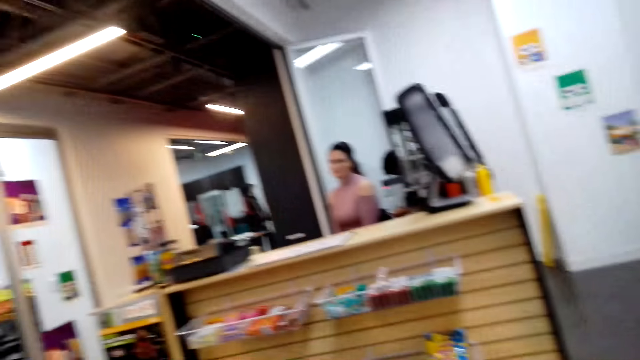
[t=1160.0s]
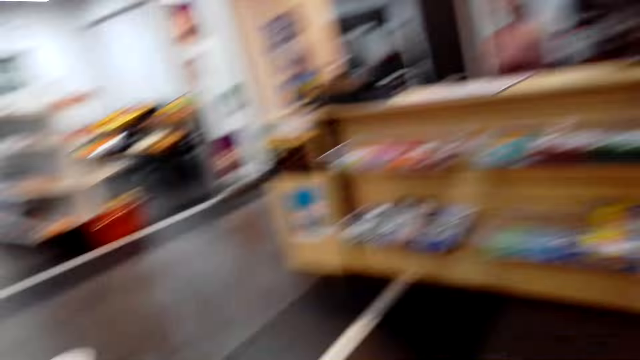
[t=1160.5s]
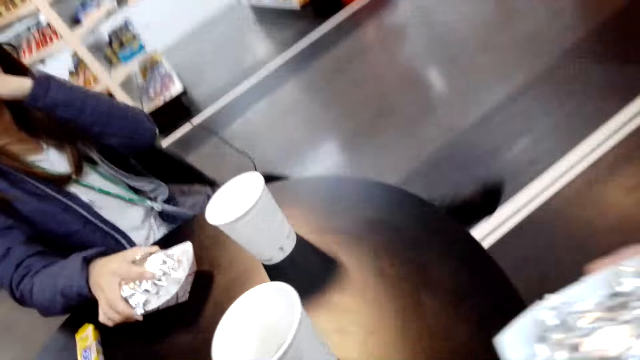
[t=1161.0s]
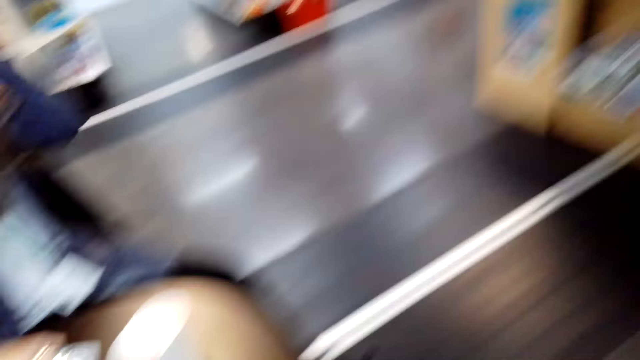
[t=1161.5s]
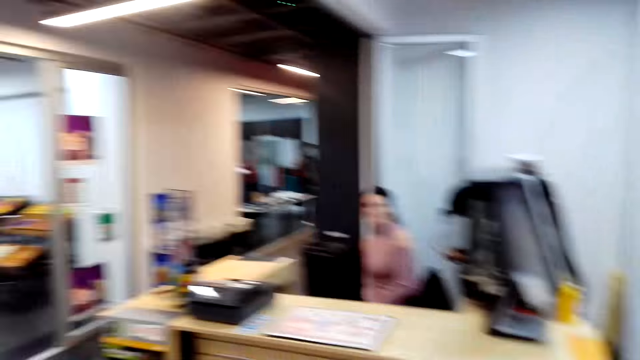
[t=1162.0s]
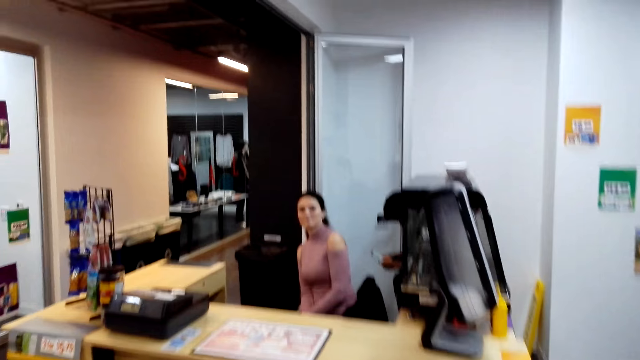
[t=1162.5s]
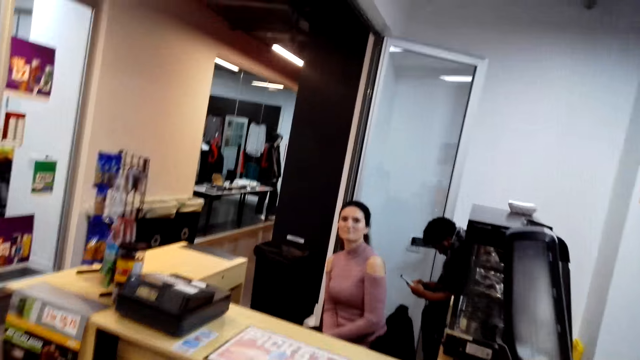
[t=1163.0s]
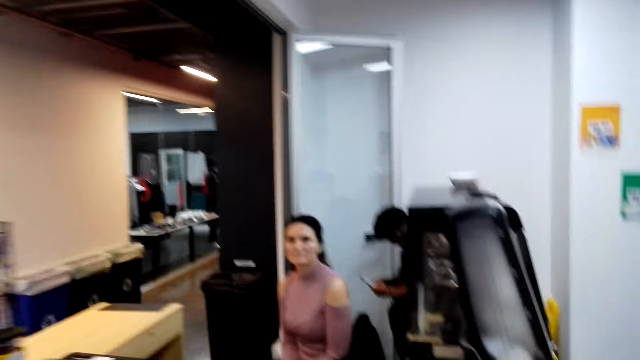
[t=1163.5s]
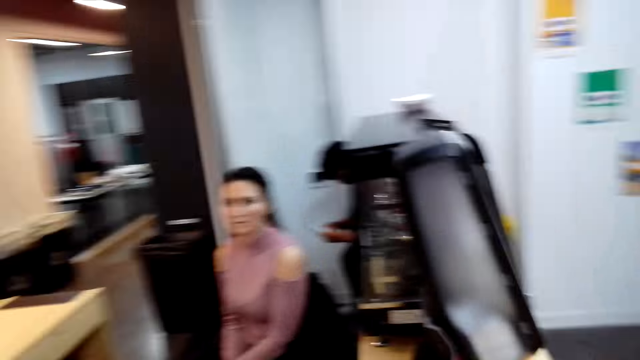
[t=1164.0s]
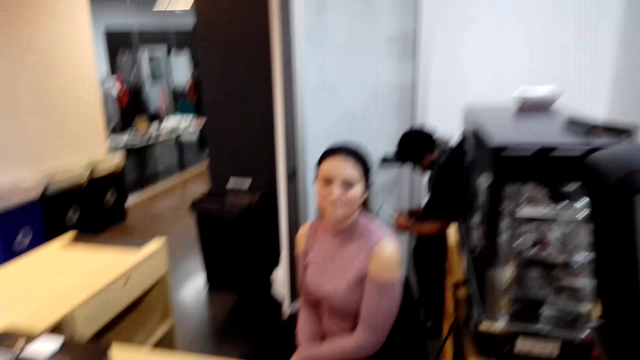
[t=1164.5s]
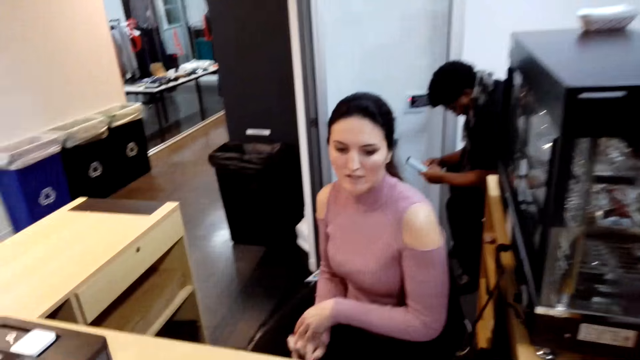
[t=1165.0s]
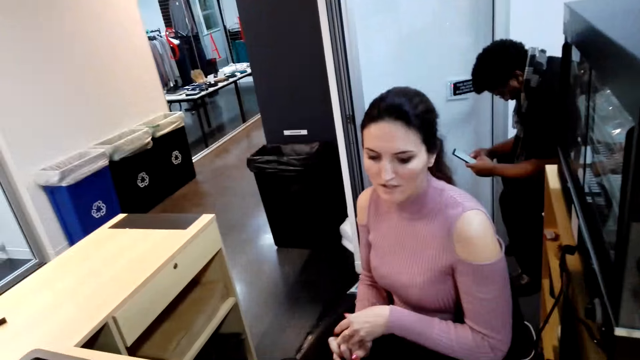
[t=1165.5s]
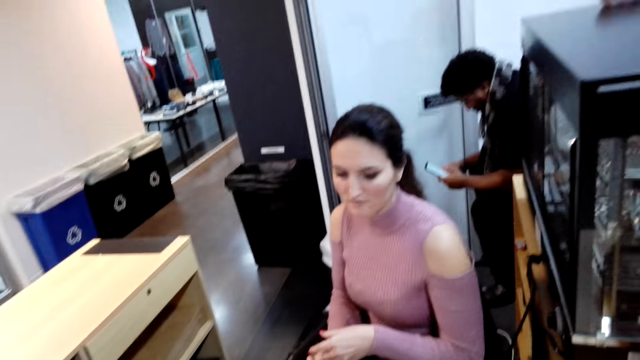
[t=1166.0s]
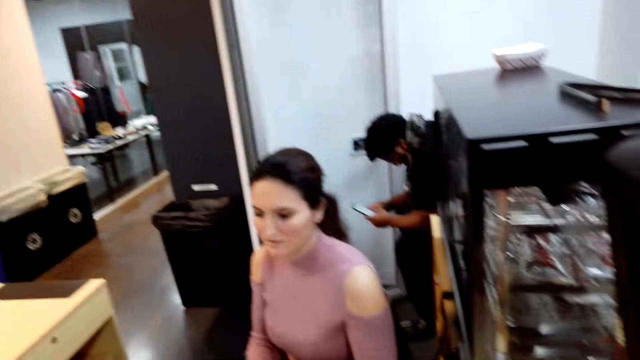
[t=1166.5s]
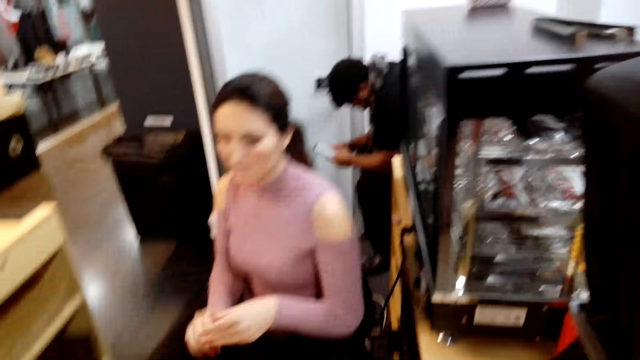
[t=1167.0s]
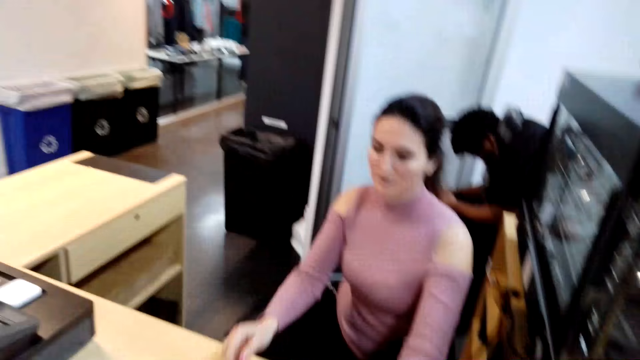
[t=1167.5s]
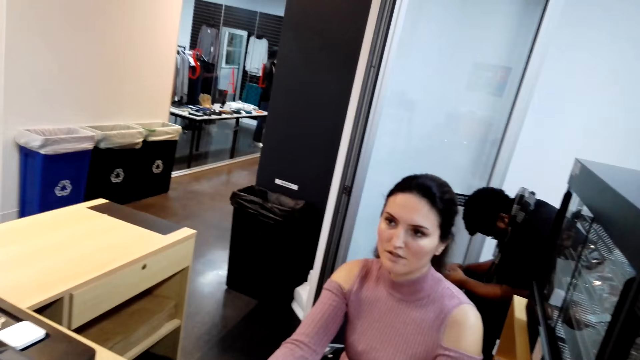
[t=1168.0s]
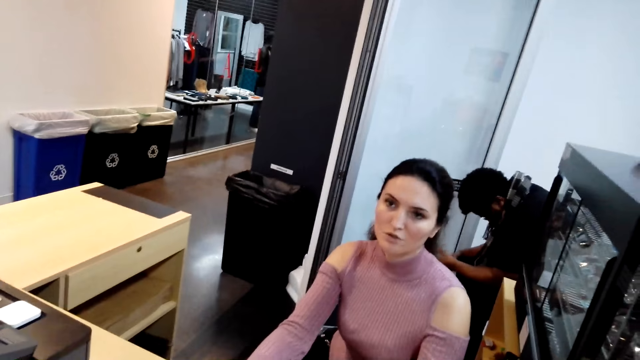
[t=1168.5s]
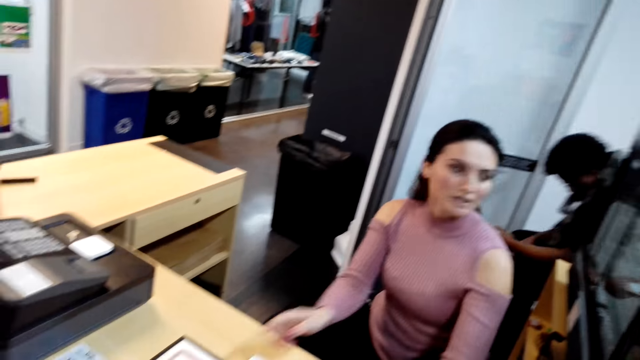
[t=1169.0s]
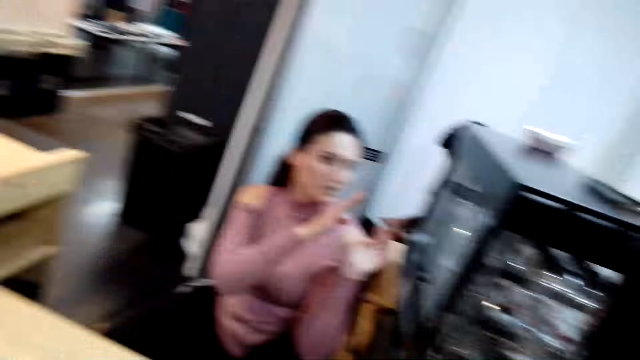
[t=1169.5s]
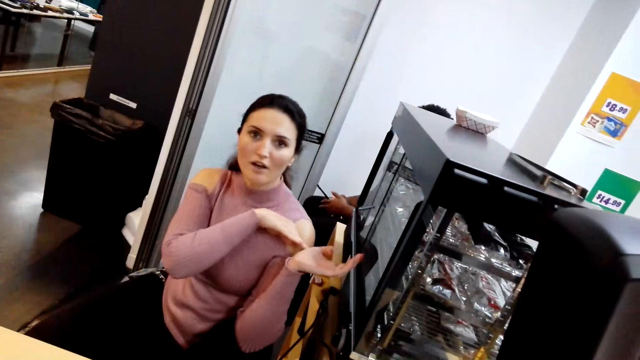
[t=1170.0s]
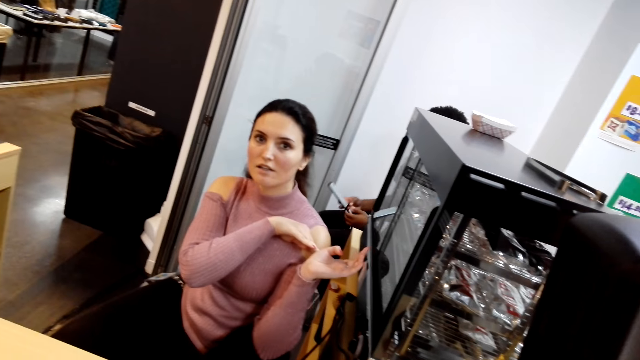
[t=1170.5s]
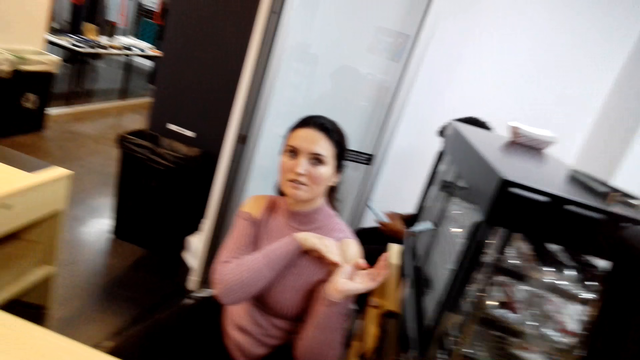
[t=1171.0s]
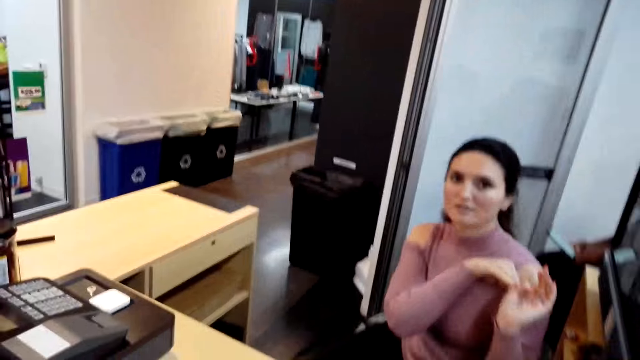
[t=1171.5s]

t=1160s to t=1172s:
A lady puts something on the table. The camera wearer walks towards the cashier. They stand from the table. They move towards the desk. They talk with the cashier. The cashier speaks to the camera wearer. A man sits behind the desk and uses his phone. The cashier speaks to the camera wearer. The cashier points at a display grill.

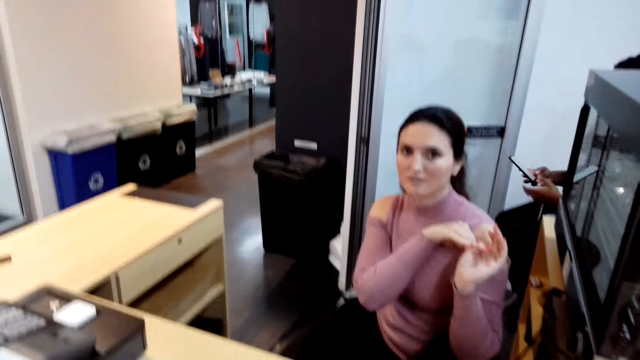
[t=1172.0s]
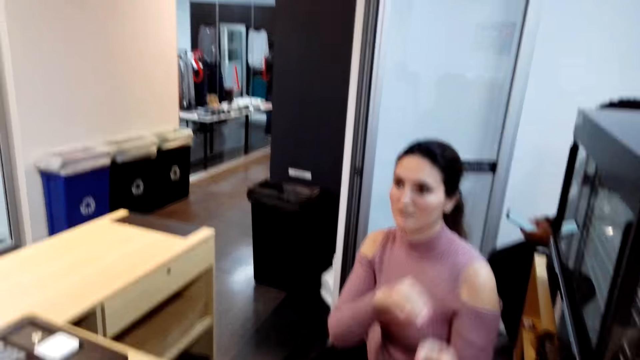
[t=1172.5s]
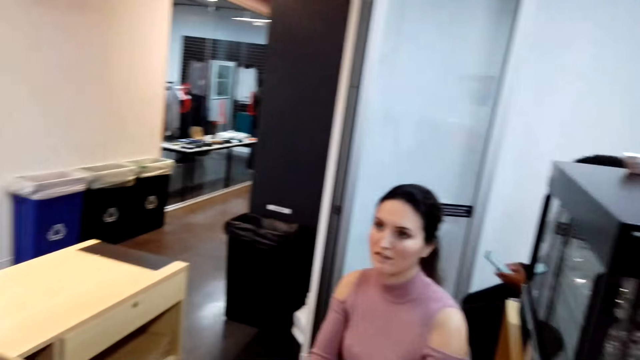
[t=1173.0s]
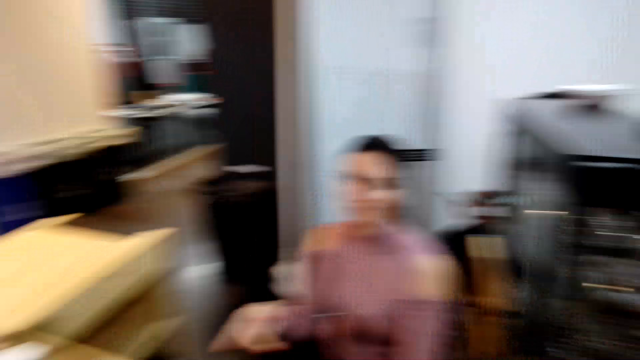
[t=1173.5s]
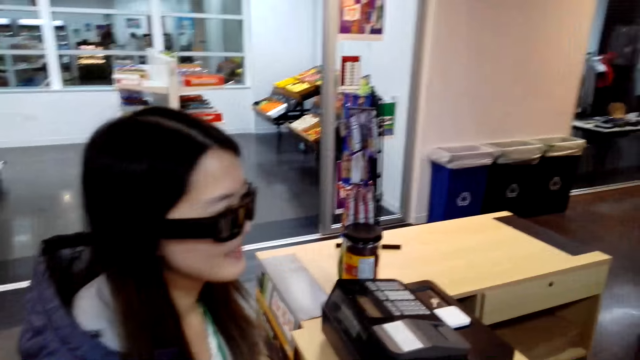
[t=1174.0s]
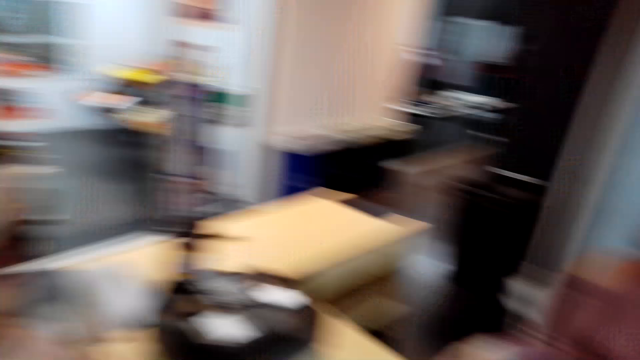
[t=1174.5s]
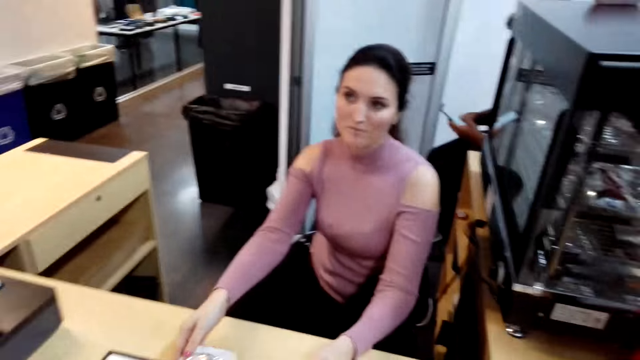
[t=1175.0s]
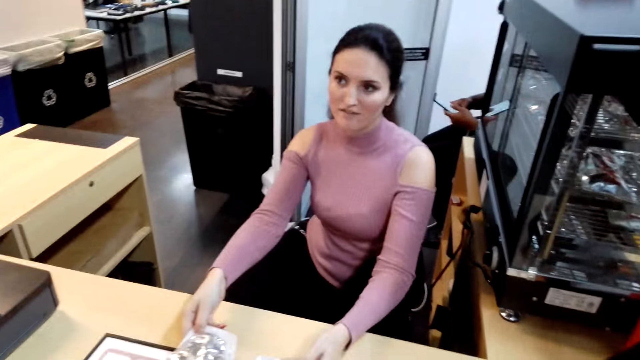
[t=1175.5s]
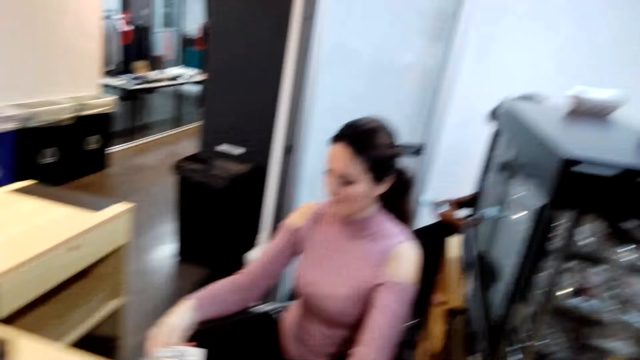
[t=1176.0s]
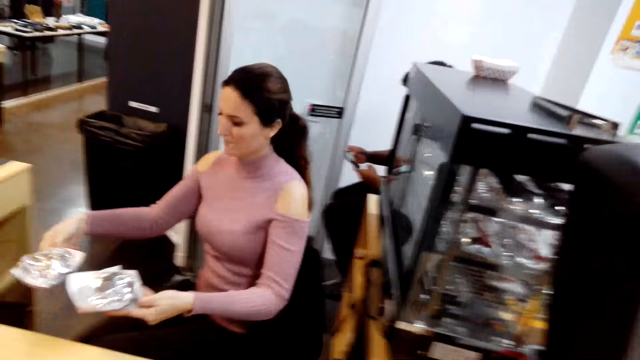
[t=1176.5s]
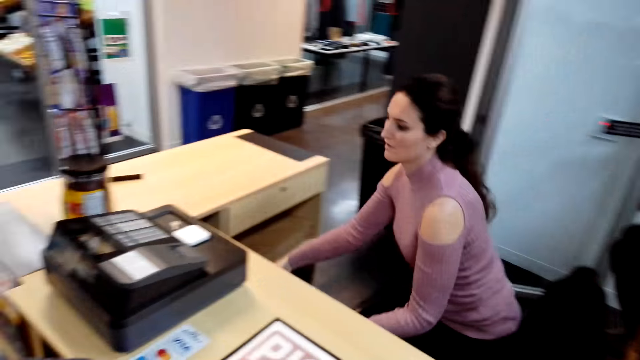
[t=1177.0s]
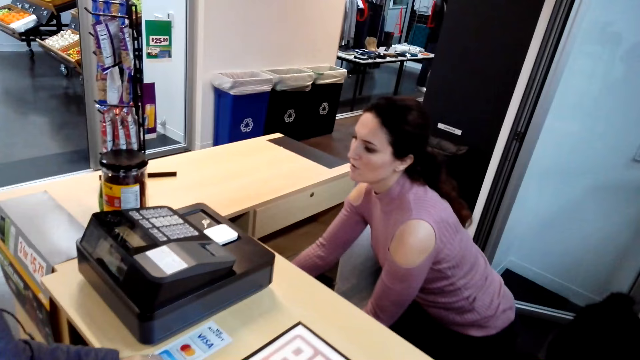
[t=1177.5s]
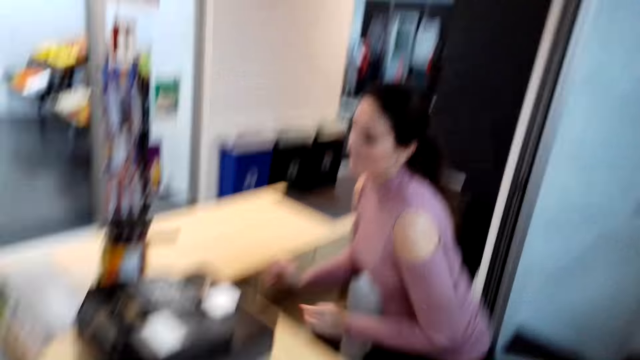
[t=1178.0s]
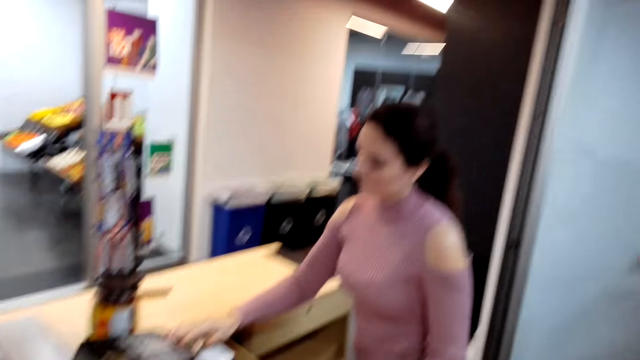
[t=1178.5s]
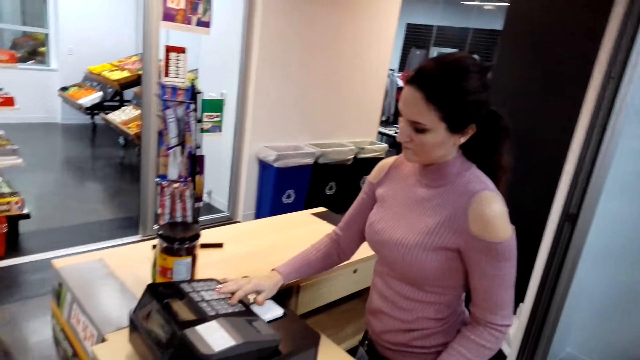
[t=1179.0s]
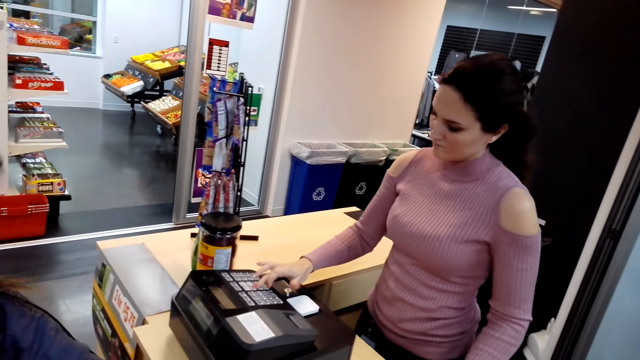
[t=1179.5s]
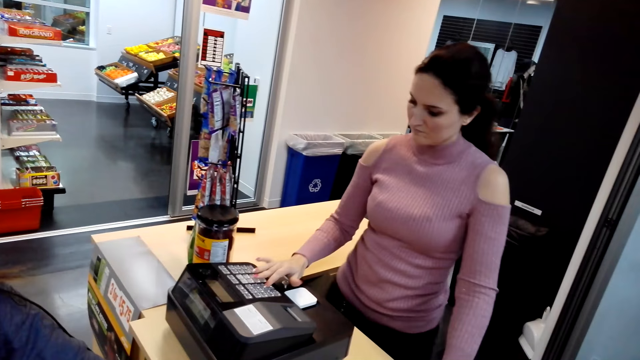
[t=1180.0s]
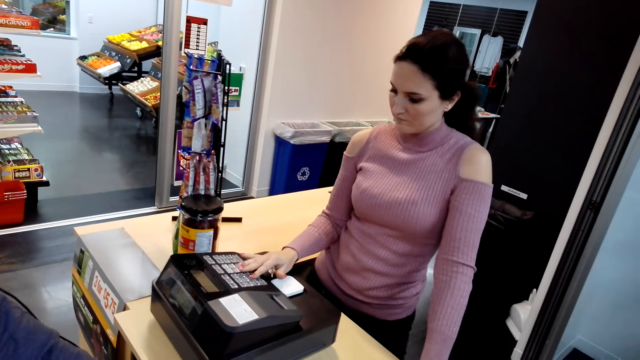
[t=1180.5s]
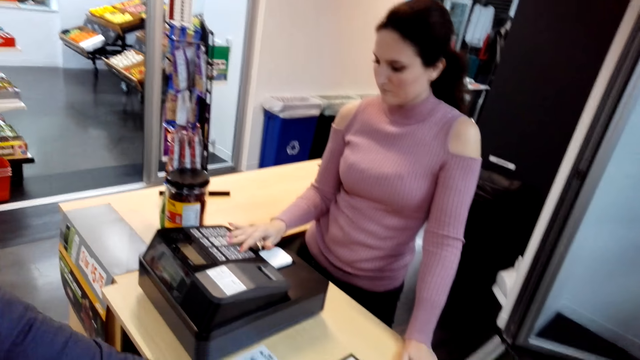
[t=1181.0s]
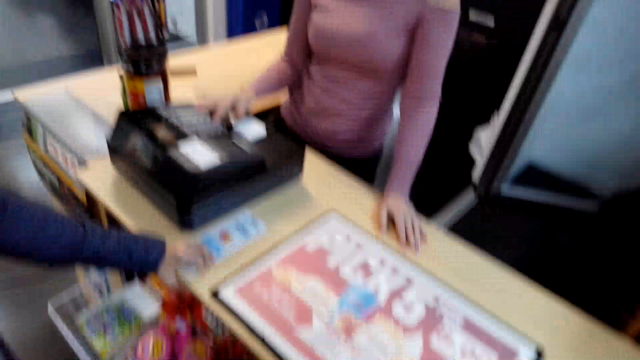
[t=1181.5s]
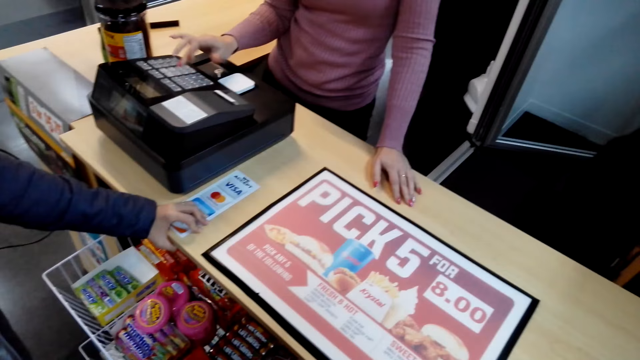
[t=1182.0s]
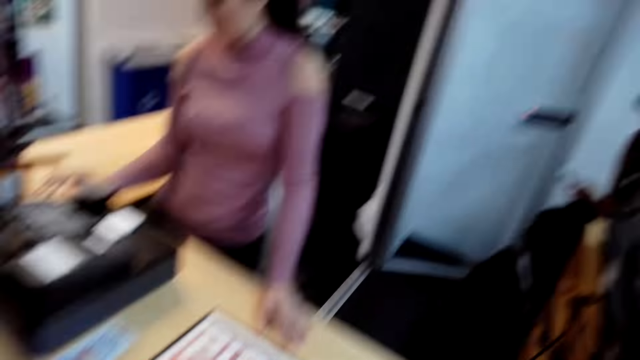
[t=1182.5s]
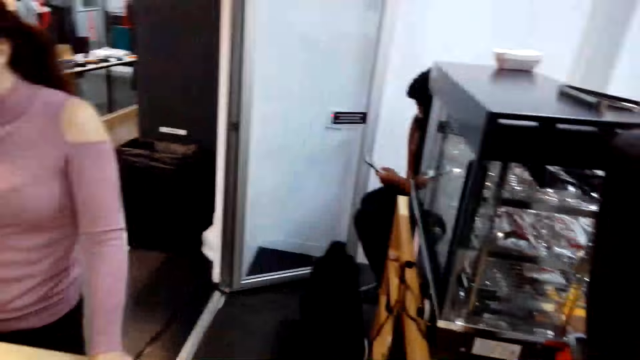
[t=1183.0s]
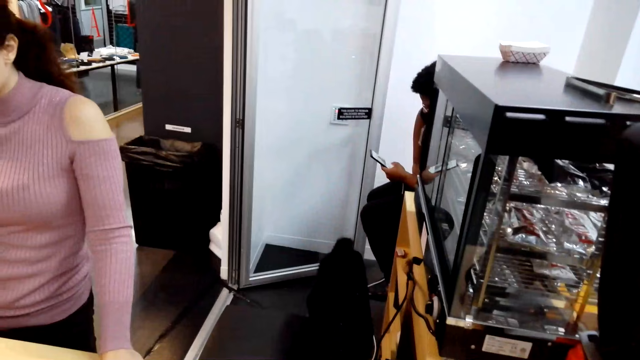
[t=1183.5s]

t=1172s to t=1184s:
The camera wearer speaks to a lady. The lady speaks to the camera wearer. Another lady speaks to the first lady. The first lady speaks to the other lady. The first lady places the sandwiches under the shelf. She takes something from the top of the desk, opens the billing machine drawer, stands from her chair, and dials the cash register. The other lady rests her hand on the desk.
